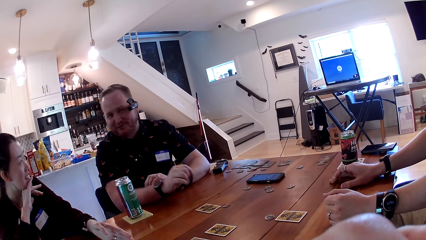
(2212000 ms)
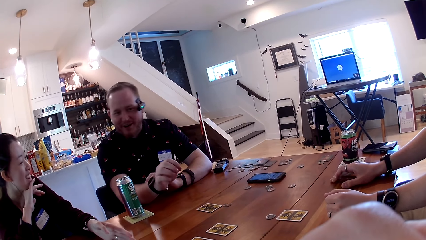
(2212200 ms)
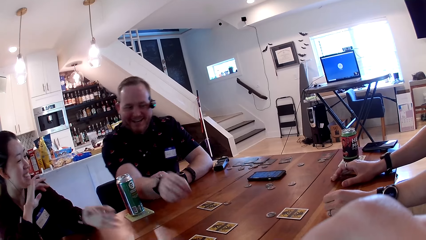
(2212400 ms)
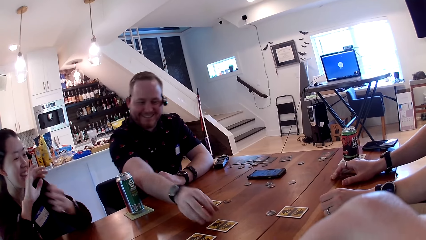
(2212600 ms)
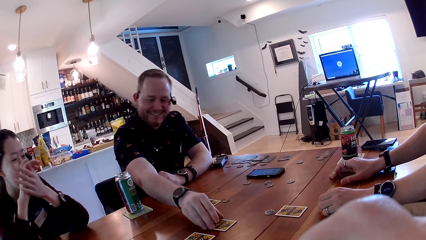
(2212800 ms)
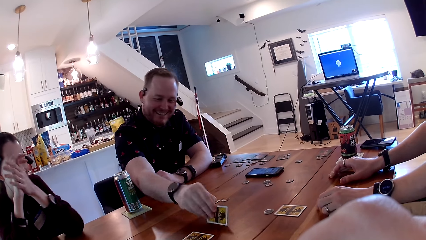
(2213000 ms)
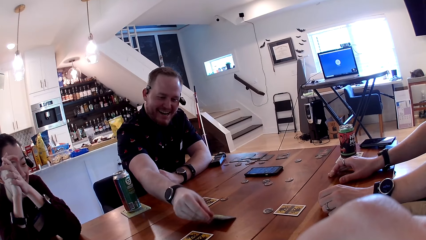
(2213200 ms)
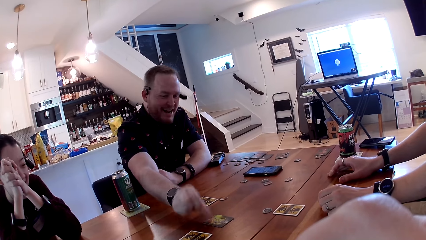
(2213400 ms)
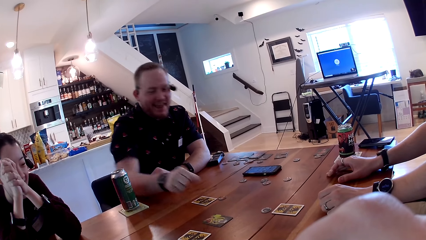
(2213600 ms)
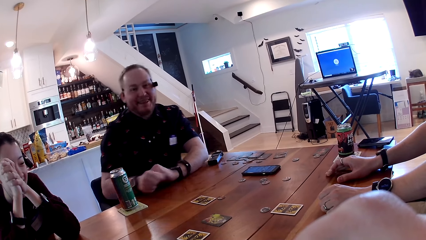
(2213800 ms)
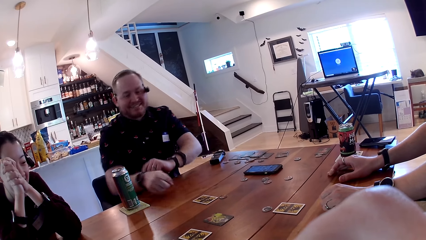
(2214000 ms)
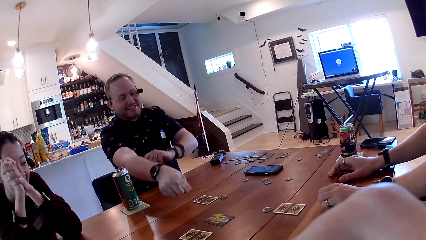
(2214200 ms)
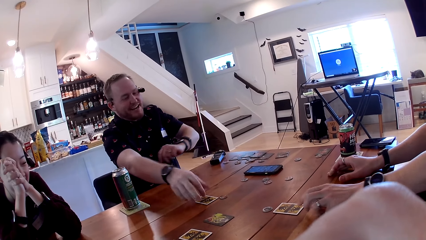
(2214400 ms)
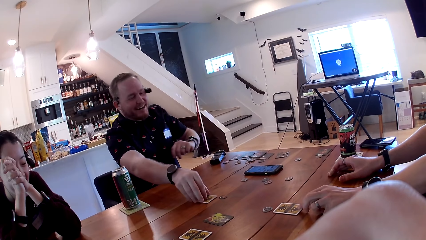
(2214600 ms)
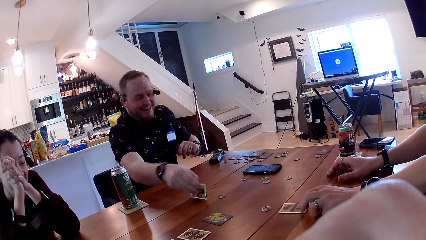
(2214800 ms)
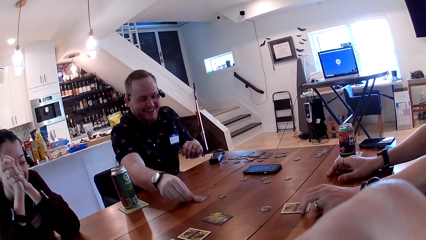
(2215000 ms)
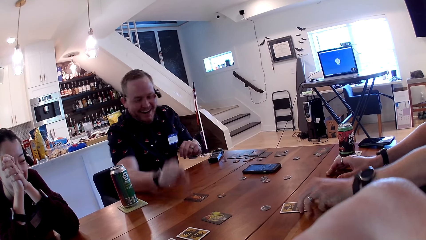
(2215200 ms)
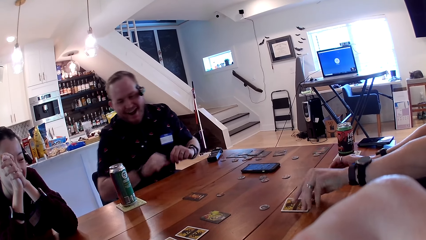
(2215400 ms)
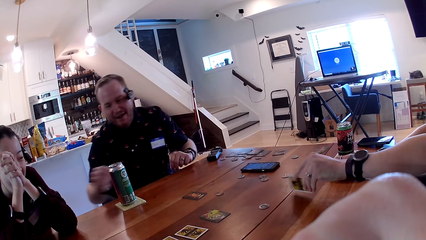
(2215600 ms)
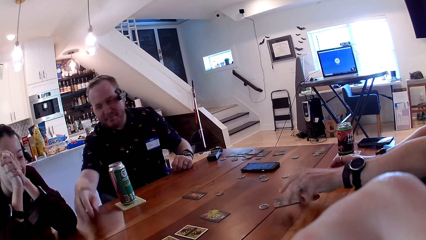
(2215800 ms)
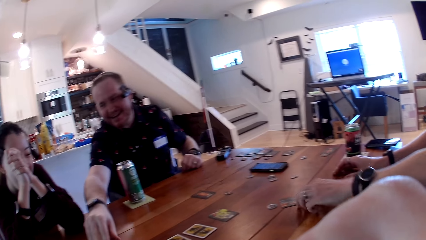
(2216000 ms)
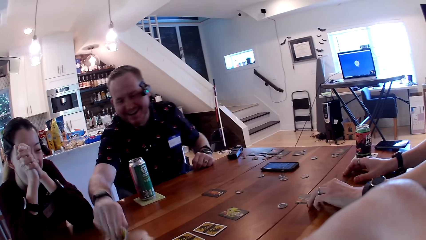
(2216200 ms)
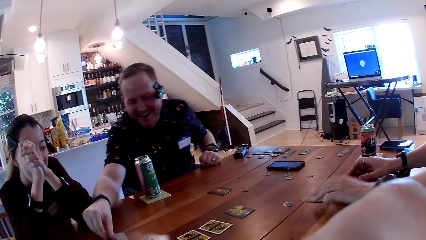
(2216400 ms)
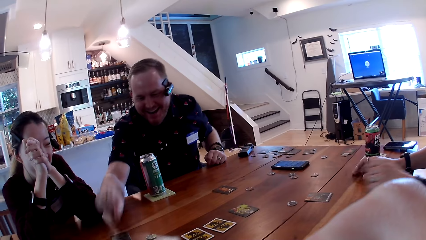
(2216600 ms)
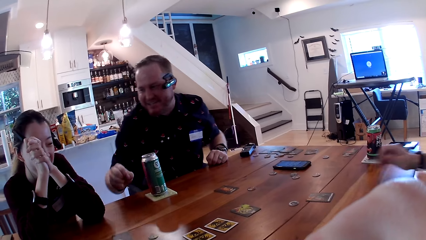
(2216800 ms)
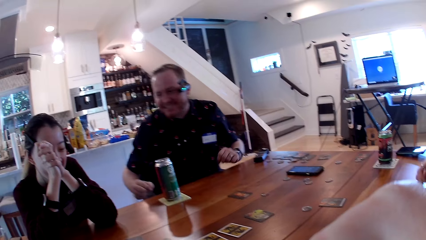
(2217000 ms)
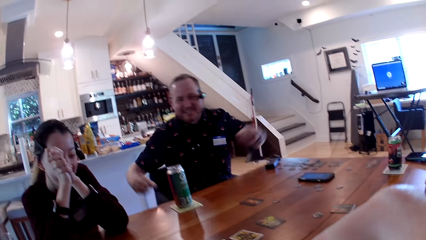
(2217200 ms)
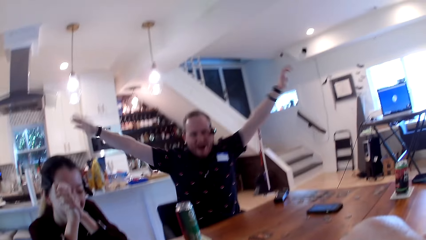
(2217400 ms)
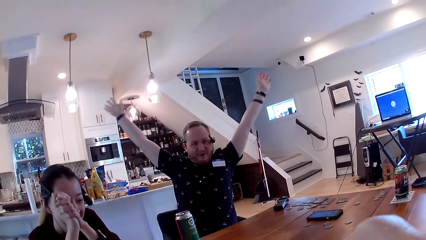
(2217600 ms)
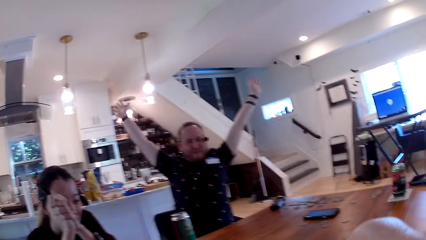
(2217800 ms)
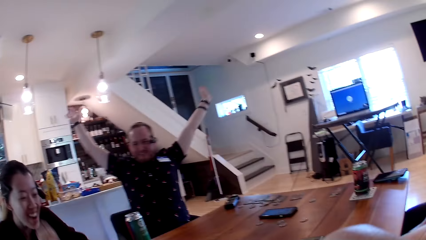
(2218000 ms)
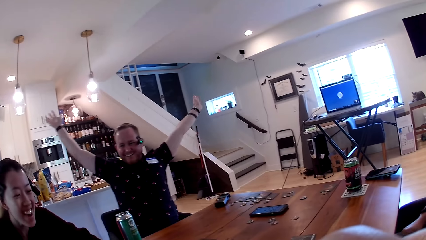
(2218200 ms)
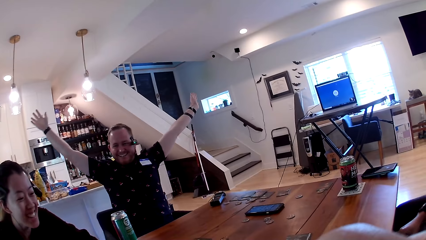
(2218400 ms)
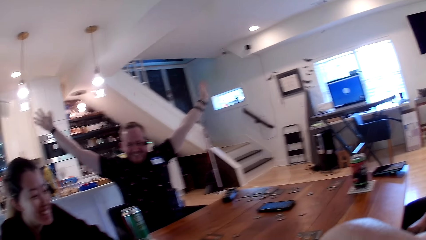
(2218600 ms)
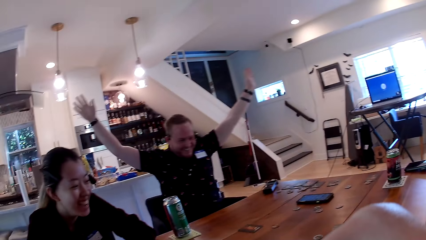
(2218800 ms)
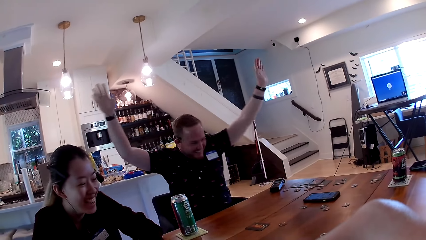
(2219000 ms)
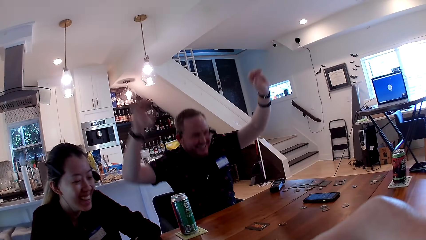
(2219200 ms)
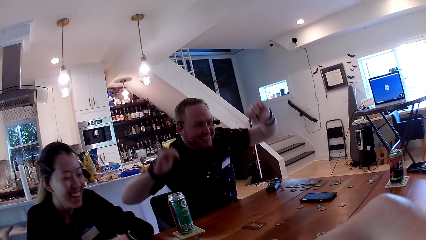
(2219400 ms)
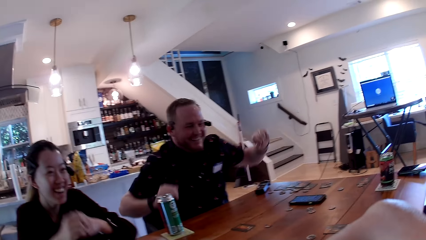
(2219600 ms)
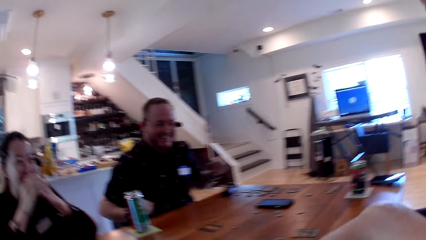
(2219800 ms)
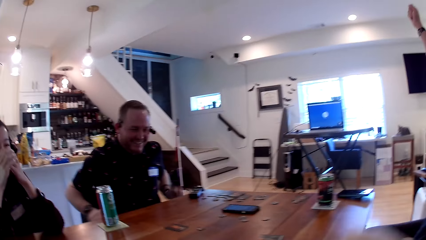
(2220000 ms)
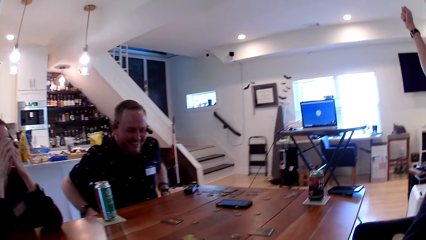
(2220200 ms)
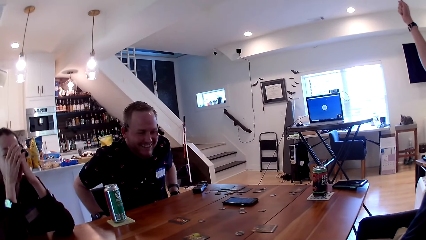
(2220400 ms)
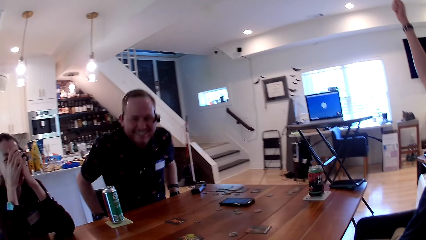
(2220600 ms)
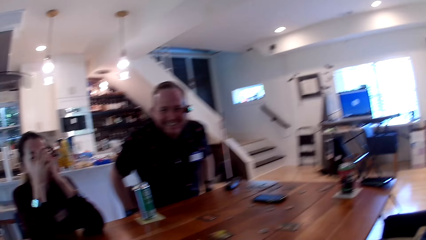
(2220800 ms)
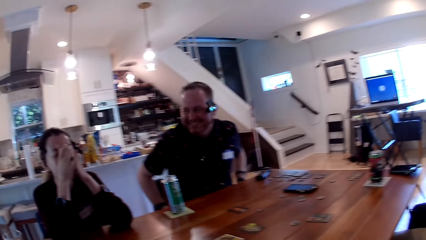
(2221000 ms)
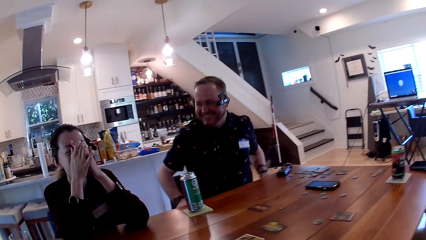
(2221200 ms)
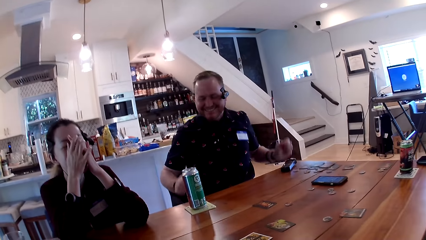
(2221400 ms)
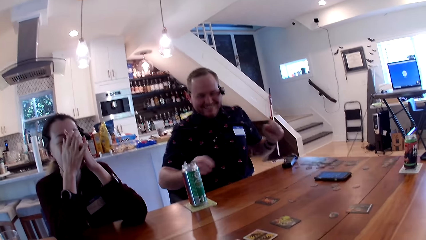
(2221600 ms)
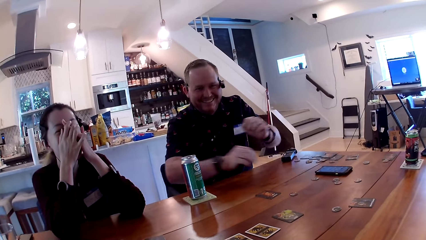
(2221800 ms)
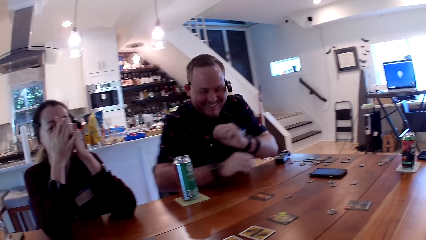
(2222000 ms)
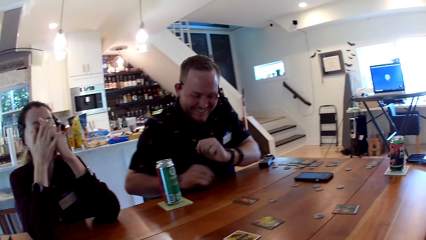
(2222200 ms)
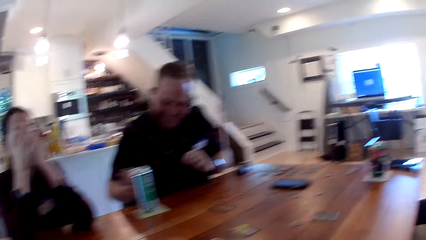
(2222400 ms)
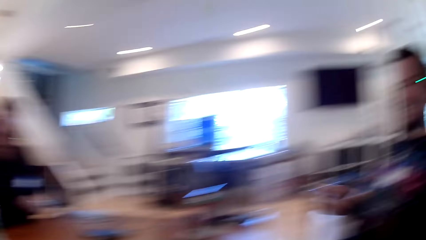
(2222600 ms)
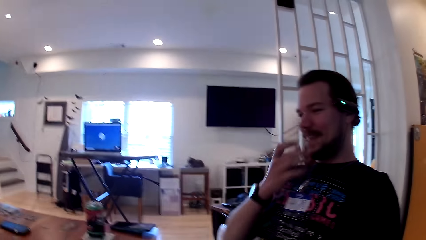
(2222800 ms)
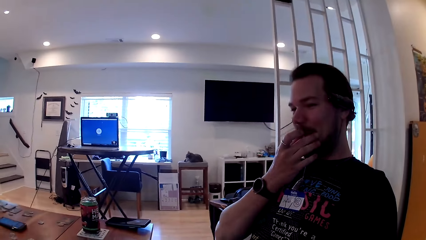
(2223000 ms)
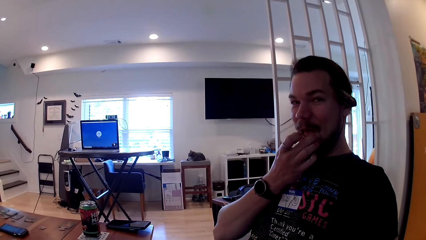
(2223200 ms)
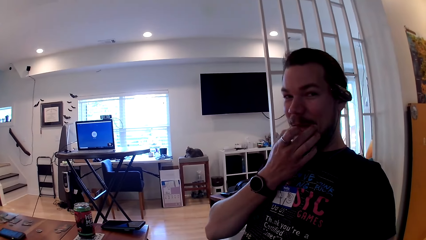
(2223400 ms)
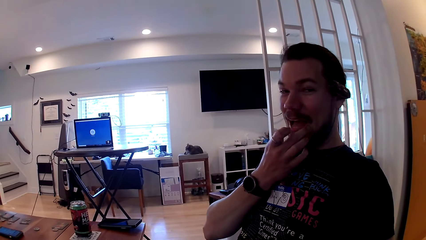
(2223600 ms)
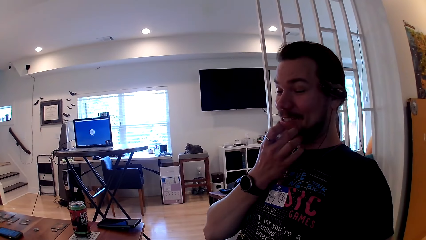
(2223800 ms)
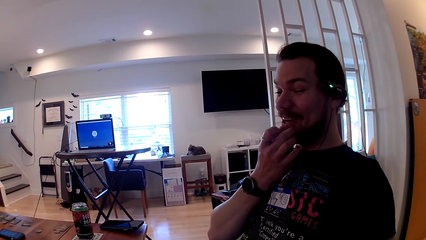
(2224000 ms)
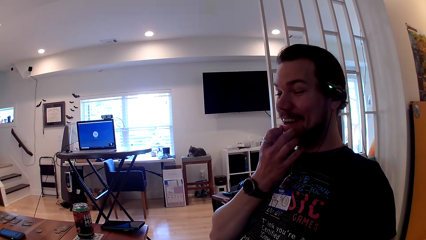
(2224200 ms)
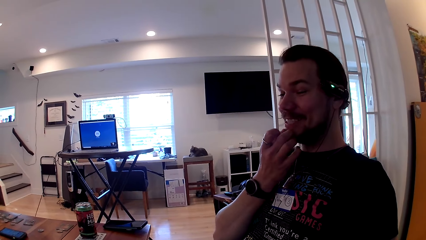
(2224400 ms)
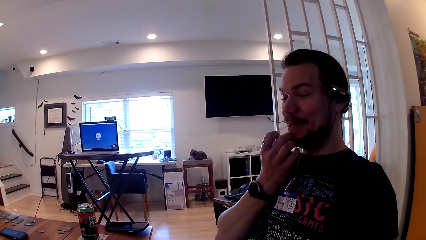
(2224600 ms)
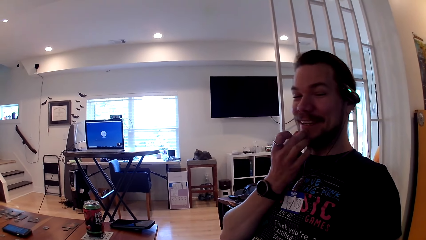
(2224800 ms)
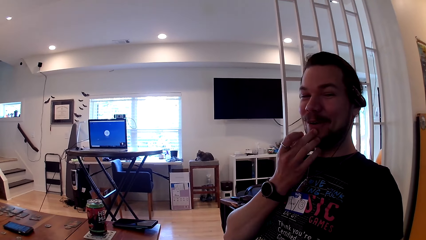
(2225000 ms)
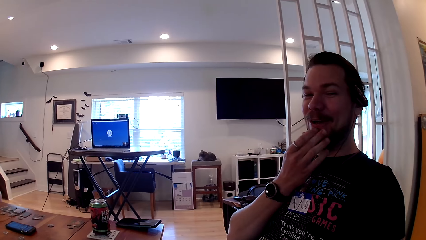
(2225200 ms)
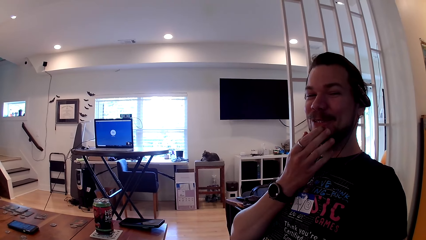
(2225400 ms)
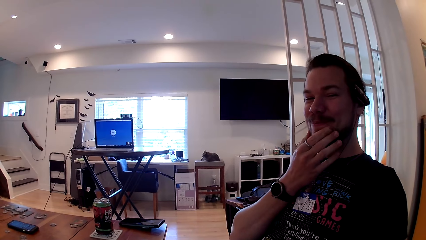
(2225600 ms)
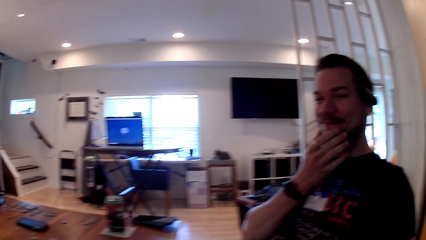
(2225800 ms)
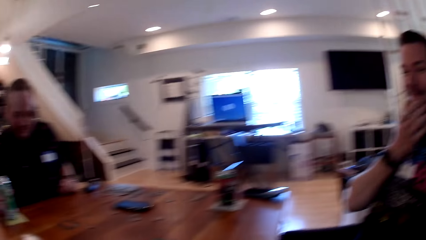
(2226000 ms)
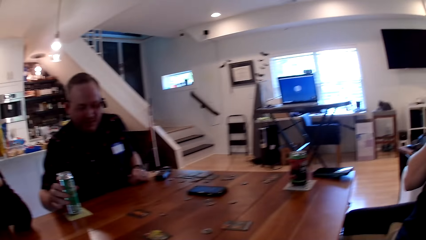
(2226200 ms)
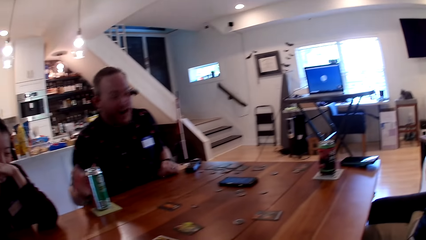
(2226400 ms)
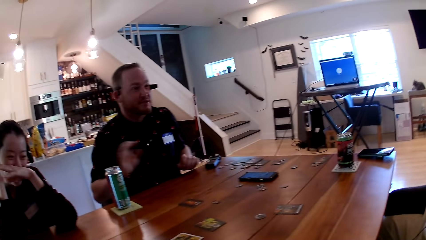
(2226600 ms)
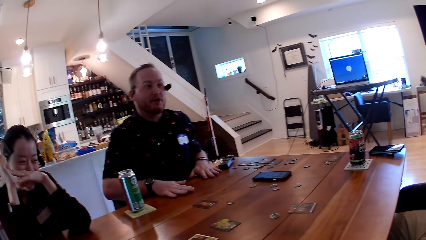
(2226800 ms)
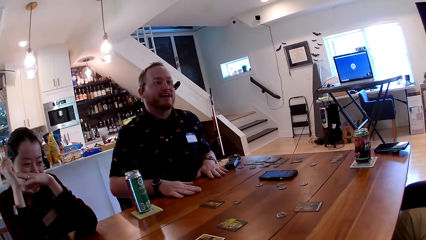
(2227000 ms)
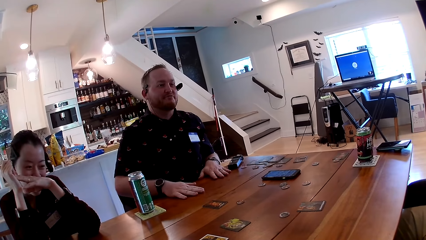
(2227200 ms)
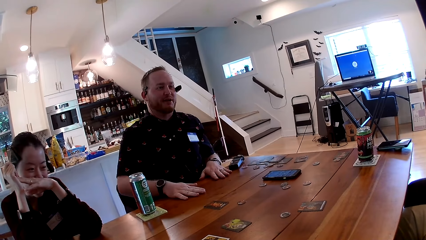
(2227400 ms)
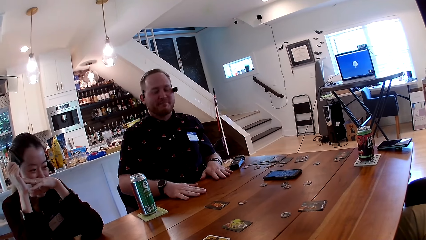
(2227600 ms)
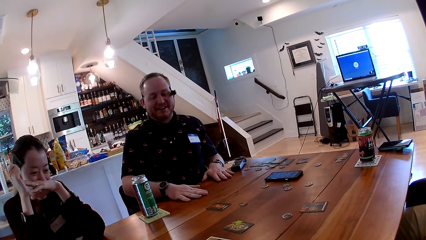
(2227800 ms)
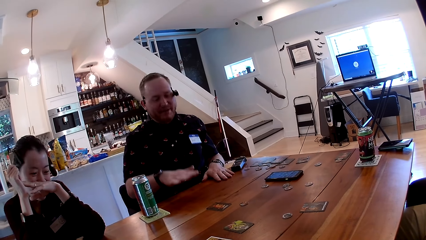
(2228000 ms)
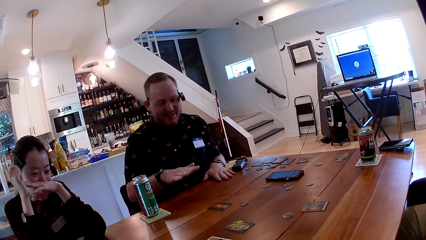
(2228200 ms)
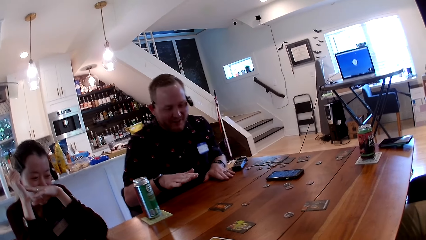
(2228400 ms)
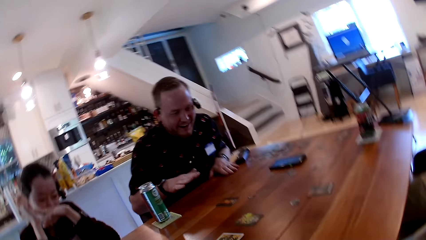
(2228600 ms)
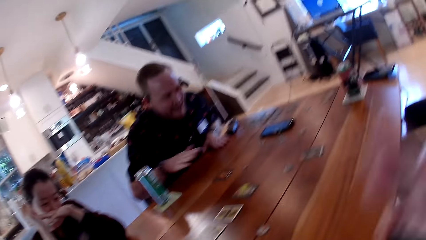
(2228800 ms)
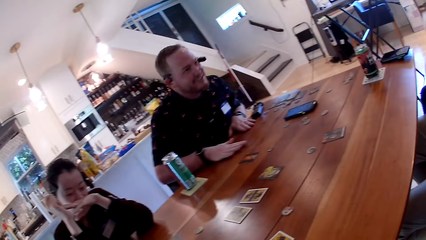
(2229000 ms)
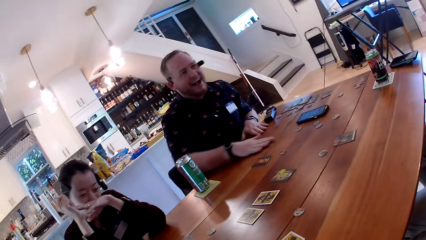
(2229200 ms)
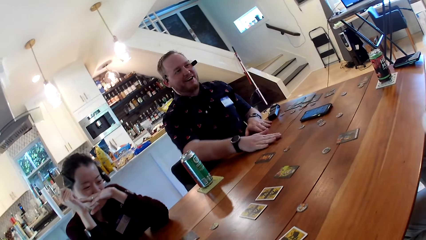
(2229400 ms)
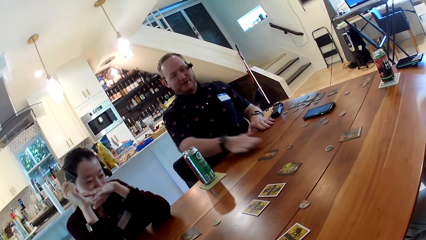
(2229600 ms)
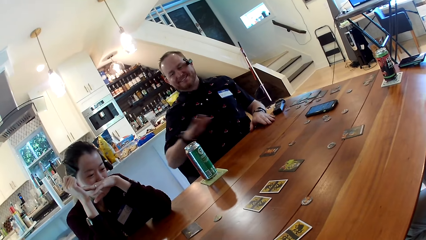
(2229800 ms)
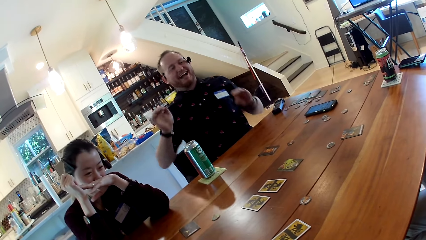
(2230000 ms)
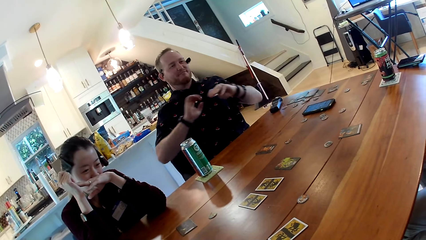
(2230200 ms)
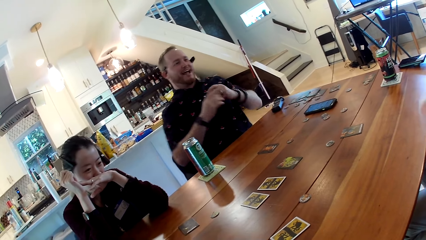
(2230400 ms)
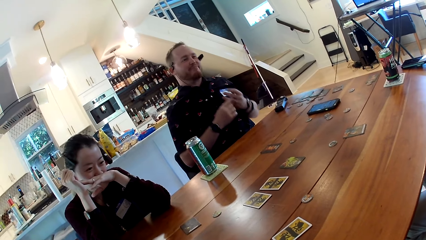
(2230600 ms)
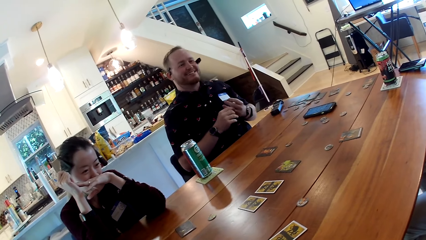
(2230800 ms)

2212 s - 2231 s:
A man flips a card on the table with his right hand. He flips a card on the table with his right hand again. Another man flips a card on the table with his left hand. The first man flips a card on the table with his right hand. The other man scratches his face with his right hand. The camera wearer looks at the other man. The first man taps both his hands on the table and taps the table with his right hand.
